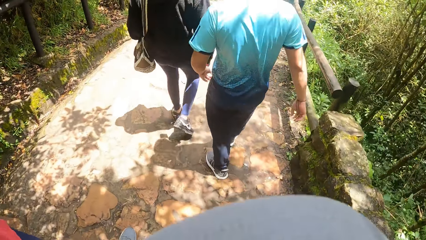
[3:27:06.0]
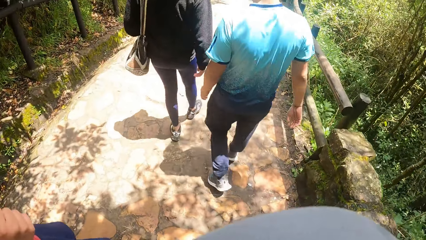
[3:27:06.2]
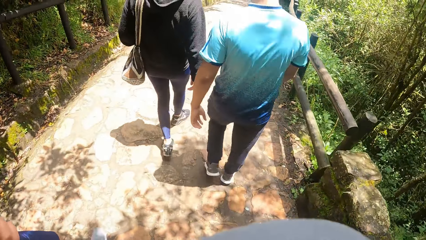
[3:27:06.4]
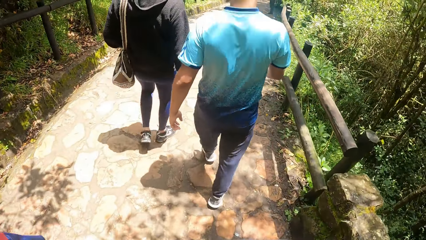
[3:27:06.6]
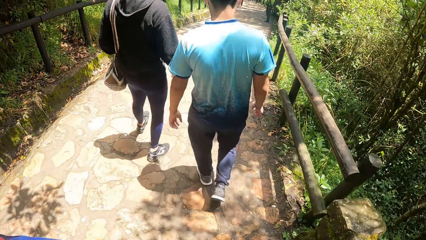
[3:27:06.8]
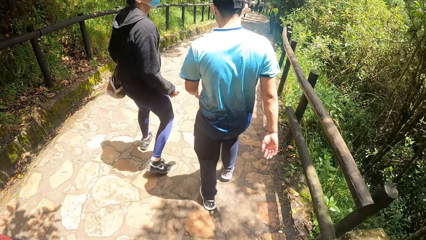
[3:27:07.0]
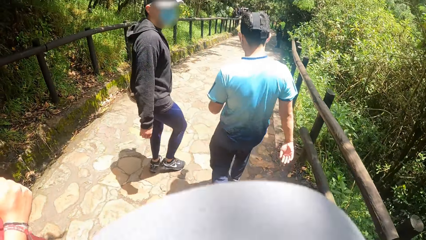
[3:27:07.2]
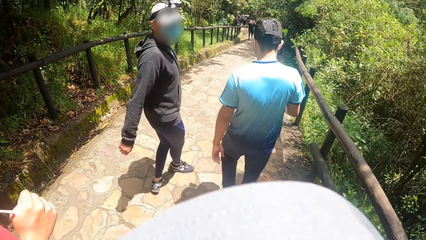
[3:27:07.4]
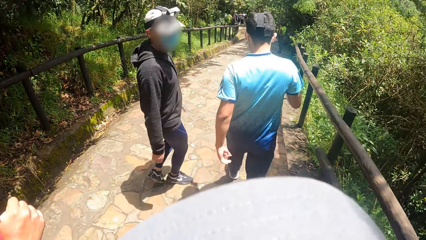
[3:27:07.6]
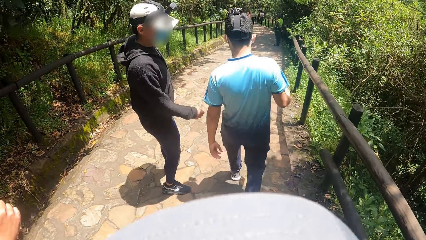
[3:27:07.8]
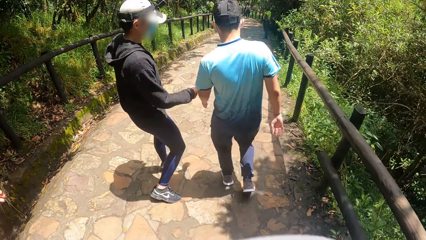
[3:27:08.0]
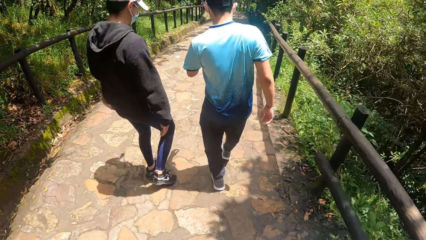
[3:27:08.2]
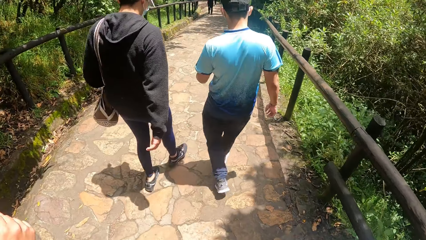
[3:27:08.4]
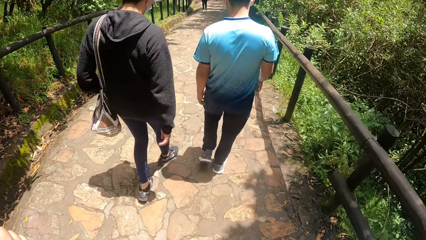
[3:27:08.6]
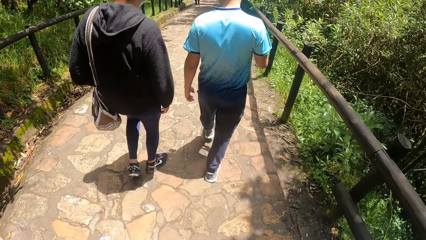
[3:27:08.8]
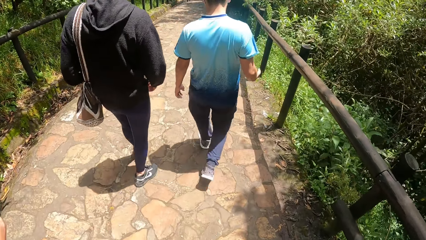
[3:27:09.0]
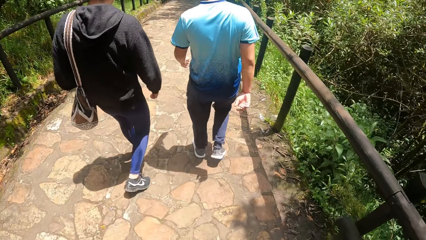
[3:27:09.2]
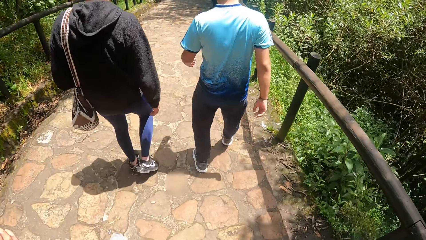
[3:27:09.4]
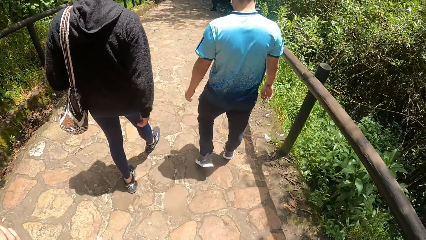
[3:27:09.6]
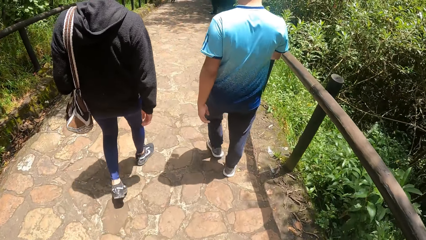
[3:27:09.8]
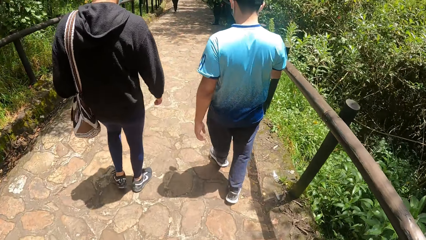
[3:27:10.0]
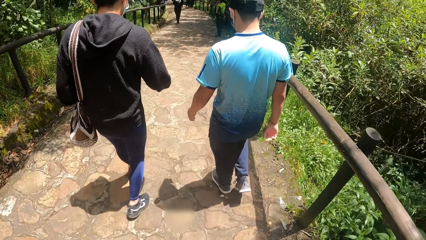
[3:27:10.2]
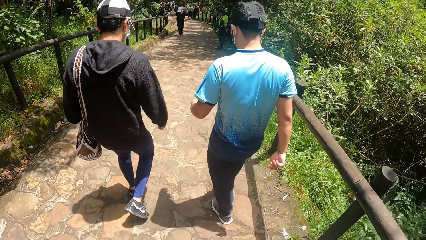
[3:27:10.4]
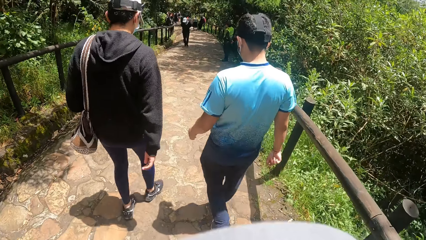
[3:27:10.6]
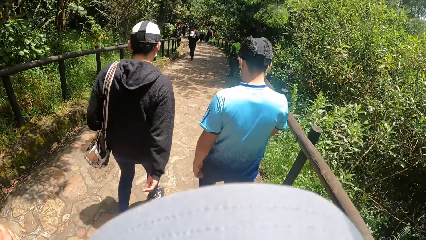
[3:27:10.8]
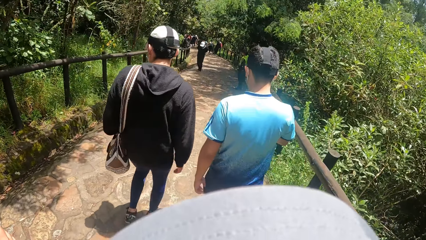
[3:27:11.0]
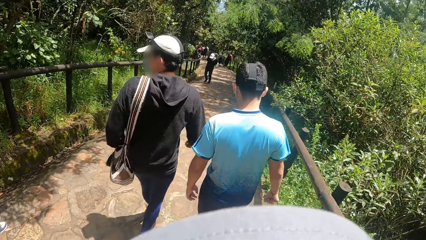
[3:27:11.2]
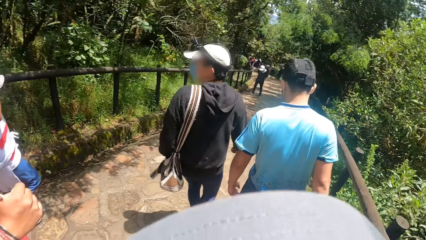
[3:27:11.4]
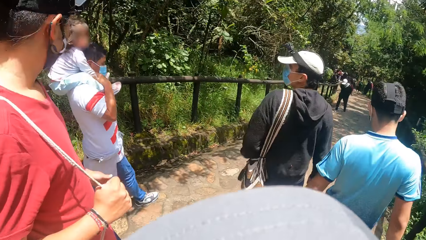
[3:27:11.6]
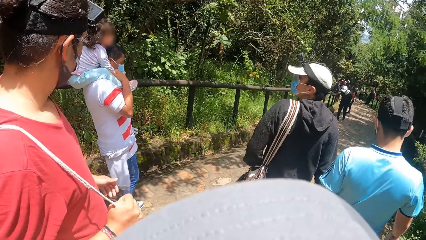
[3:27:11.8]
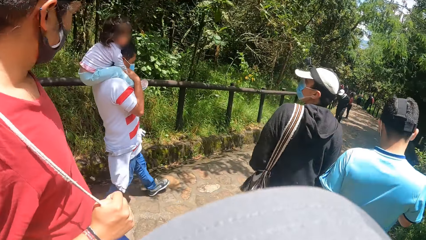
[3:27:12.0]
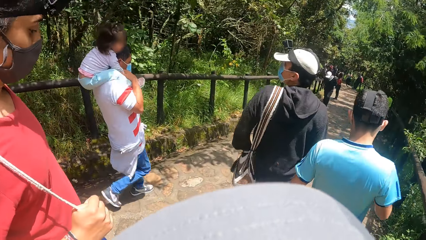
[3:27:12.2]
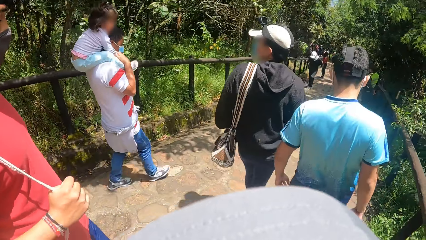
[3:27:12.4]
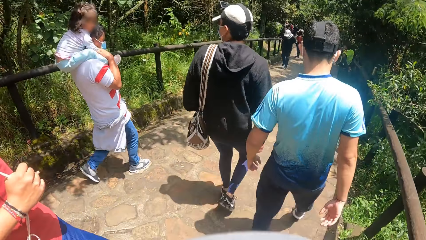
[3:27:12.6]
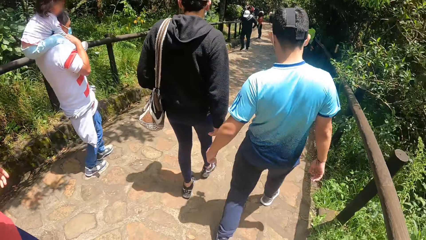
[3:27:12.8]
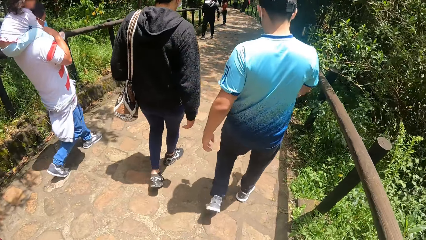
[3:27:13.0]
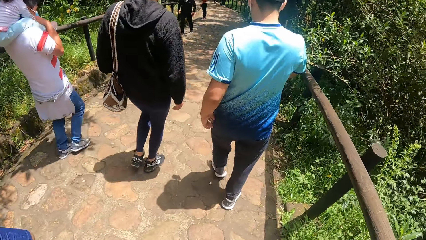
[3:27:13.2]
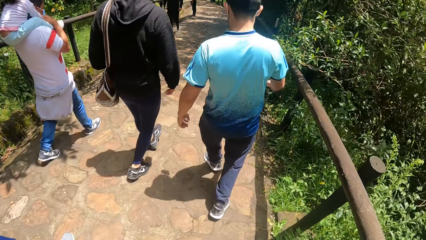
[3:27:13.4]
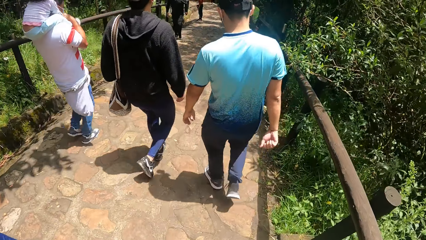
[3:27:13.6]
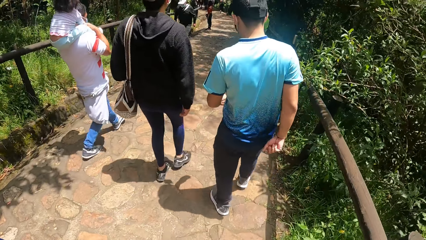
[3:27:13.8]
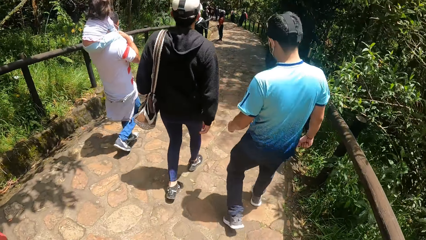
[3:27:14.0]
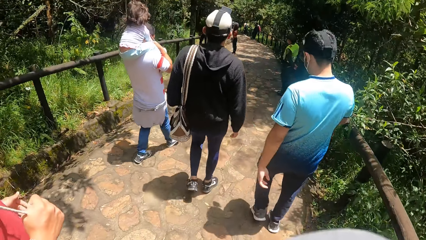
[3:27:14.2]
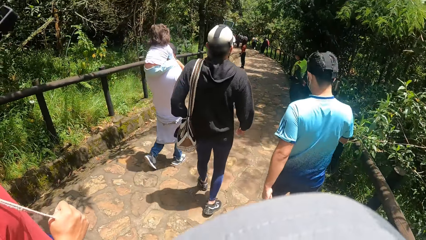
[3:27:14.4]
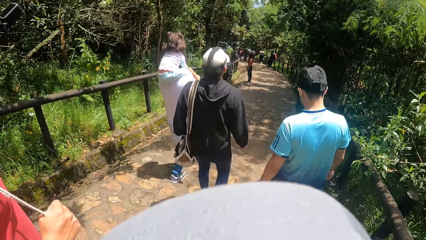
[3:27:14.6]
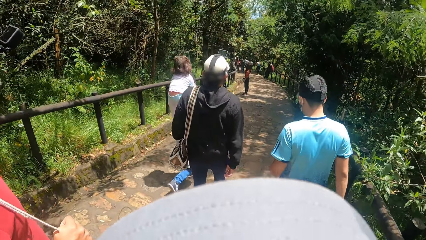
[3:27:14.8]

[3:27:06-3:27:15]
The camera wearer converses with a woman. They walk on the pavement.

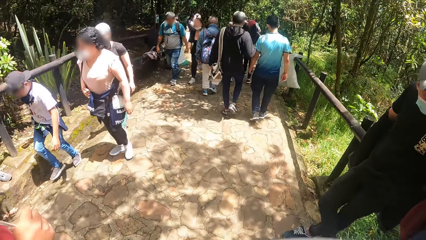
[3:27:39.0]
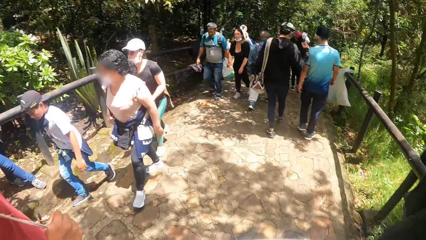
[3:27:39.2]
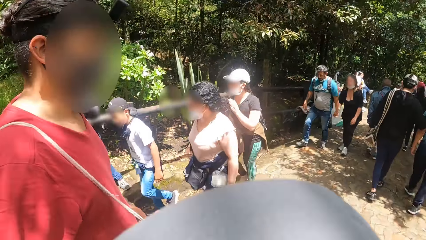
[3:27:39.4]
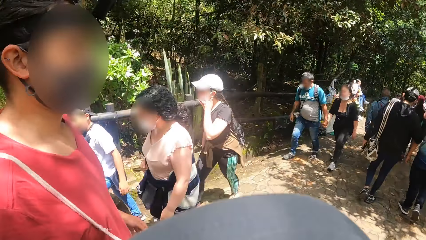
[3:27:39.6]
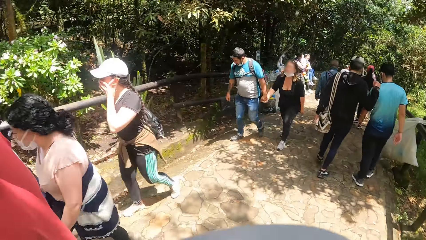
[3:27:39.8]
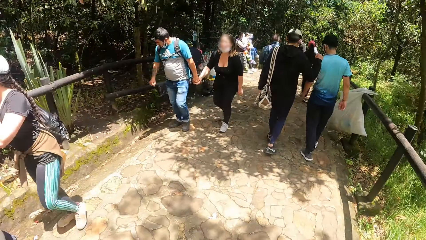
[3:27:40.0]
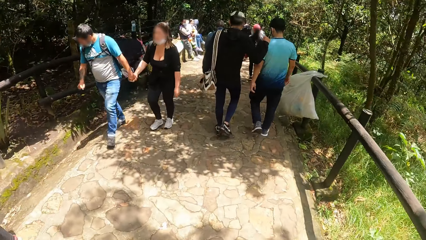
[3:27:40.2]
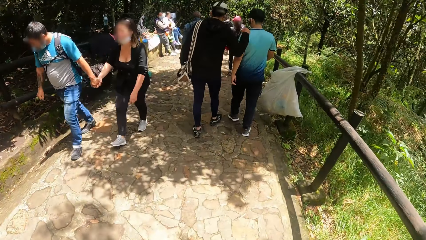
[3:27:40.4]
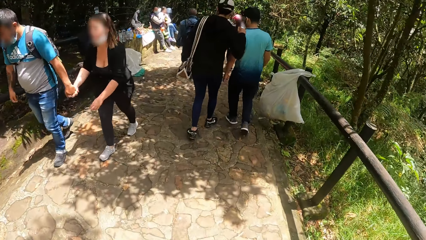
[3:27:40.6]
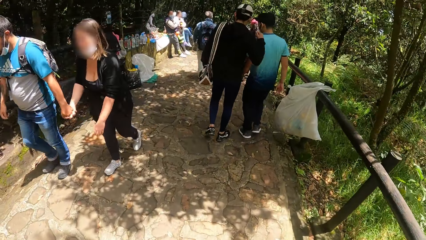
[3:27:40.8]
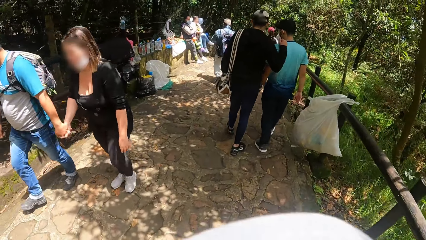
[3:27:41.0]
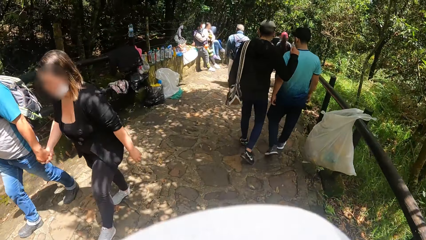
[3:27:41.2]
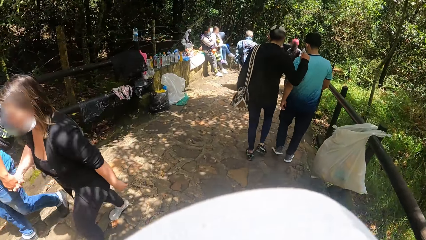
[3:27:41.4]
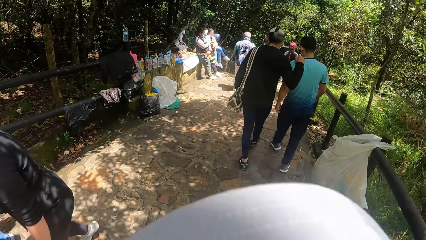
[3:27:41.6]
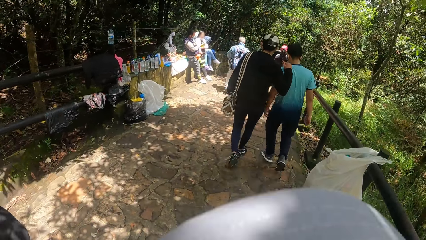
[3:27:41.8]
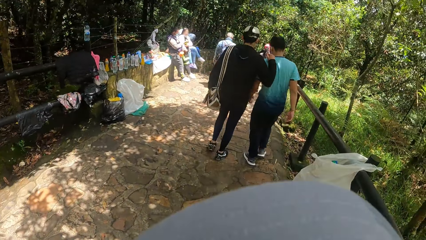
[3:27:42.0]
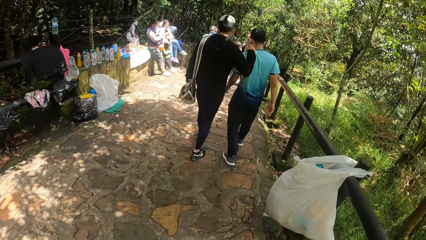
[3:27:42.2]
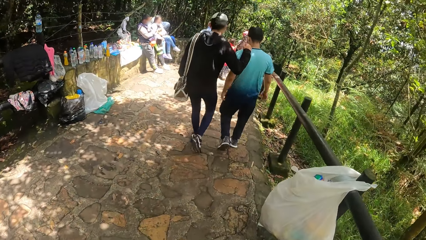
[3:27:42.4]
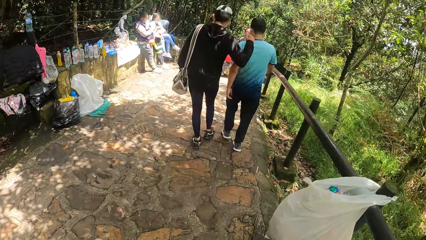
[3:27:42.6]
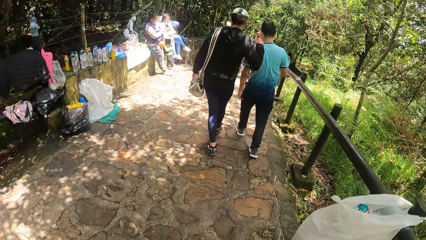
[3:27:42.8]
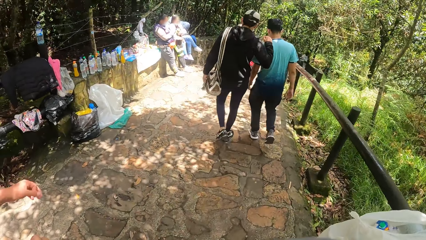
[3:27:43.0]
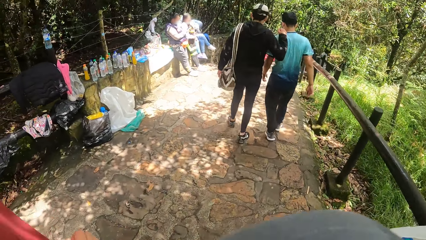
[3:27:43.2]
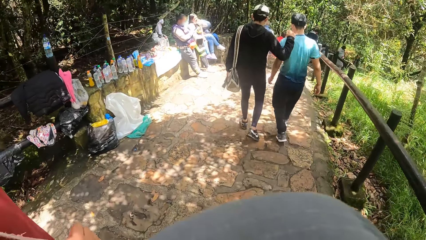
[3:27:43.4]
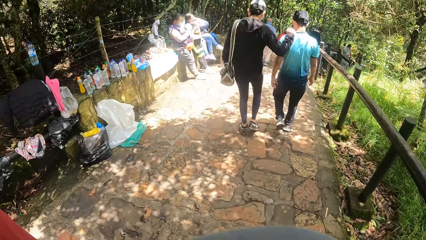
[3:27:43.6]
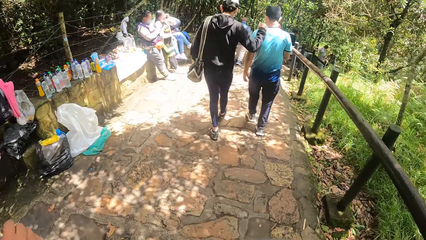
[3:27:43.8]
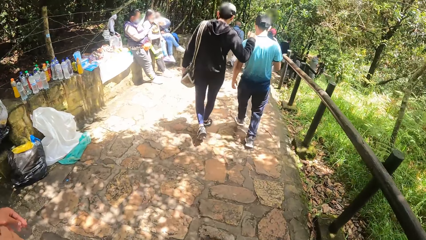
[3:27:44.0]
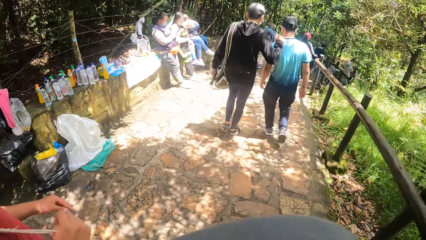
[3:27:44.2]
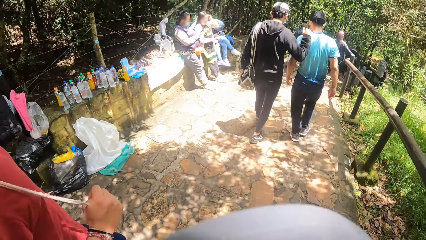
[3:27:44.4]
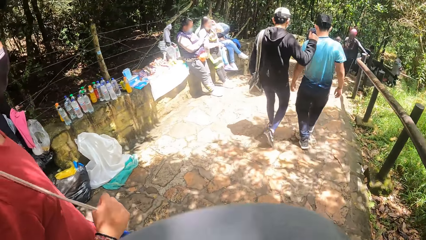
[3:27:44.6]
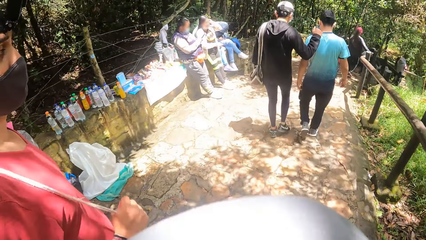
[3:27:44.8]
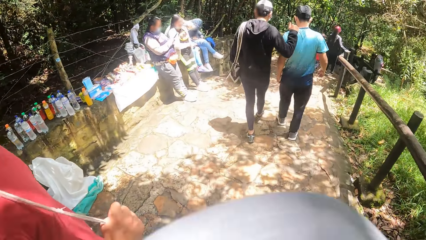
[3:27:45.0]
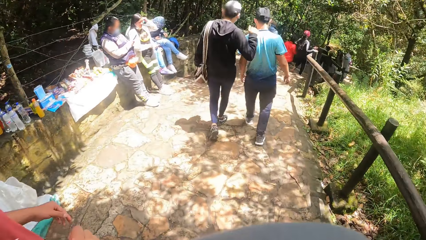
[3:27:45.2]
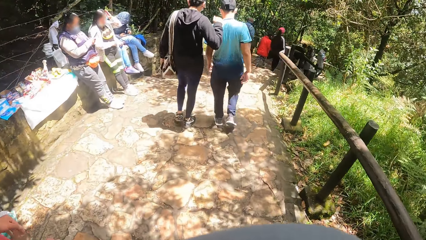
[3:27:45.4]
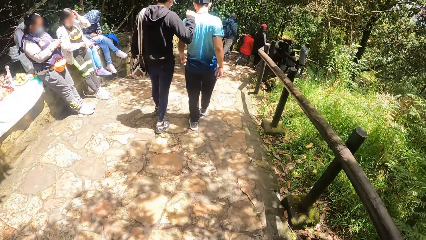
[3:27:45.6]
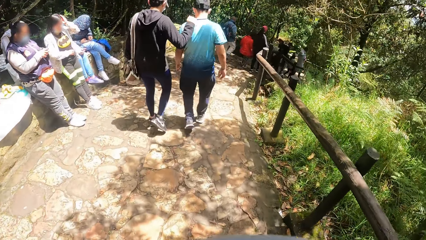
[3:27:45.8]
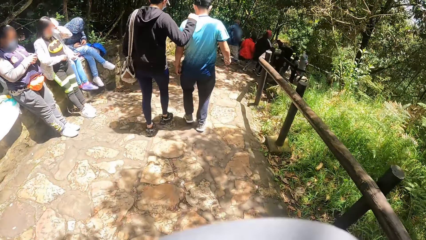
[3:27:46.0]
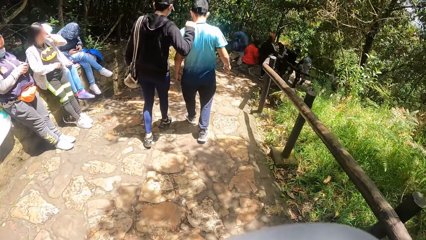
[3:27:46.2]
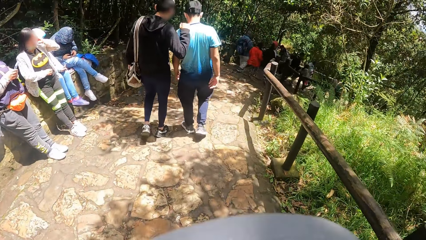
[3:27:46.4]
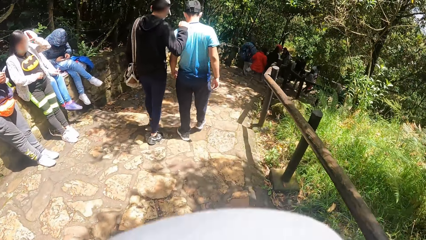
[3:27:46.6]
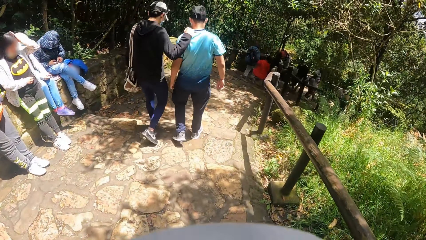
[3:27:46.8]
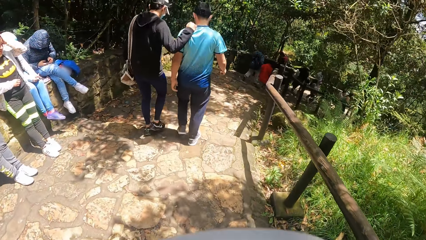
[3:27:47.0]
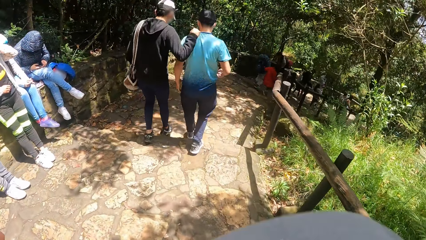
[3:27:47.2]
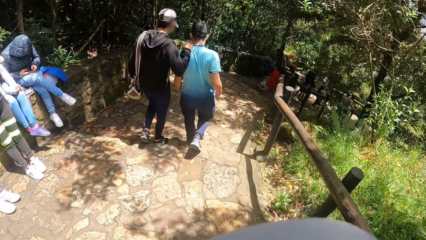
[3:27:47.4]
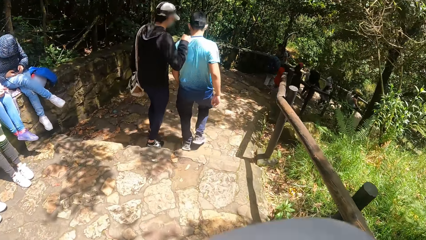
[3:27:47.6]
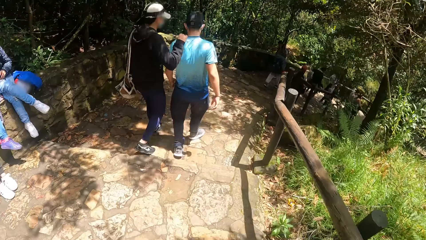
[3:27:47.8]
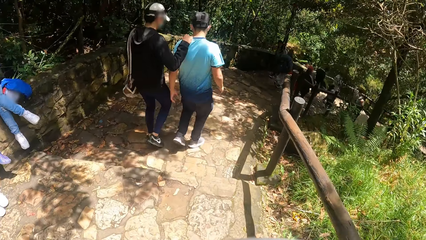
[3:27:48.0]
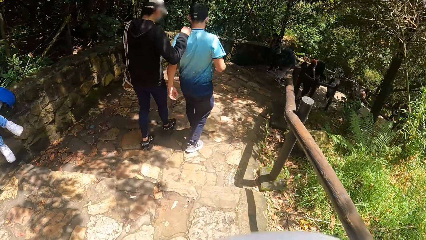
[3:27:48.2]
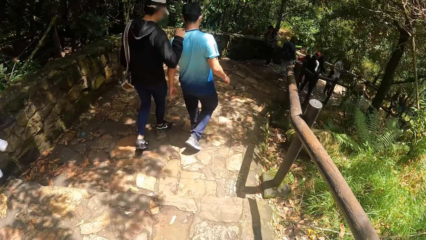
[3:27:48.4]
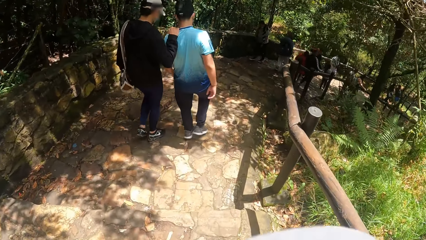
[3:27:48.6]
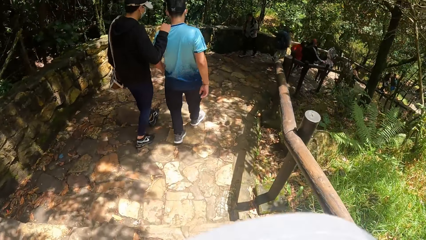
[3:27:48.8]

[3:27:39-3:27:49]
The man walks down the pathway on the hill with his right hand on another man's shoulder.
